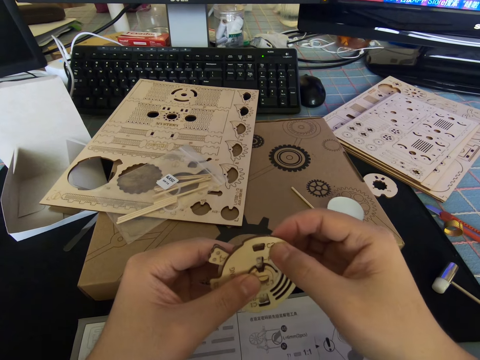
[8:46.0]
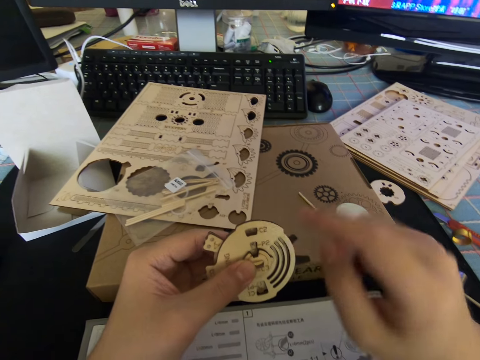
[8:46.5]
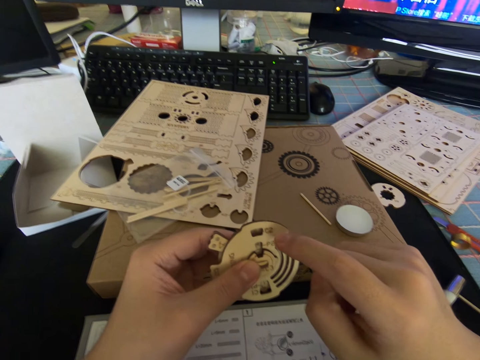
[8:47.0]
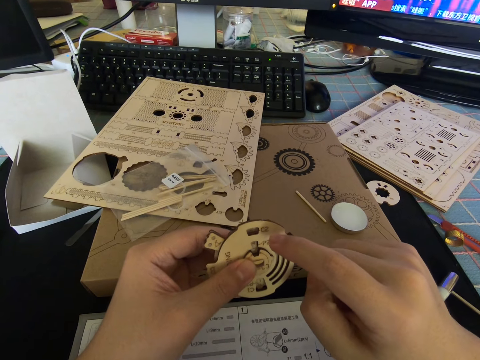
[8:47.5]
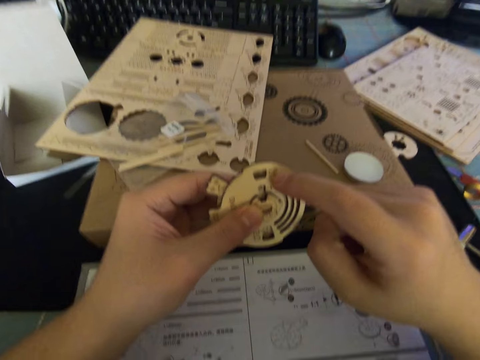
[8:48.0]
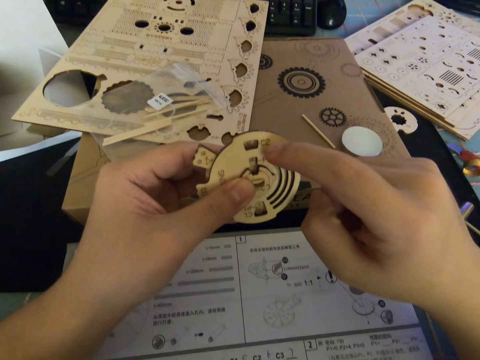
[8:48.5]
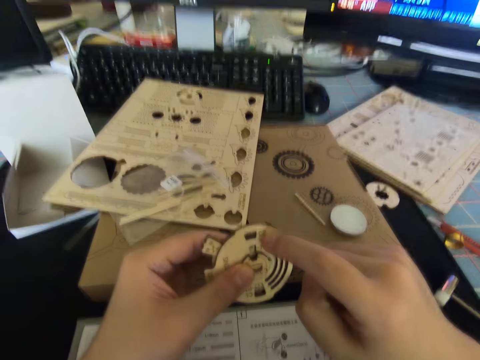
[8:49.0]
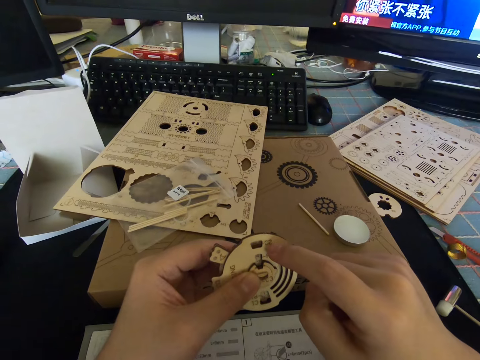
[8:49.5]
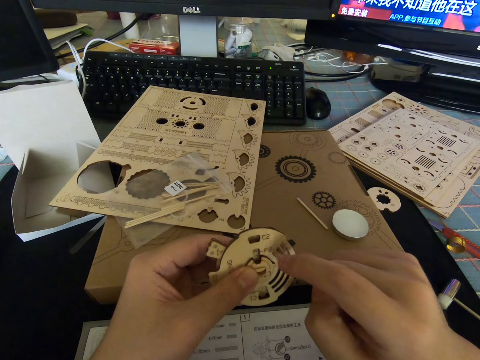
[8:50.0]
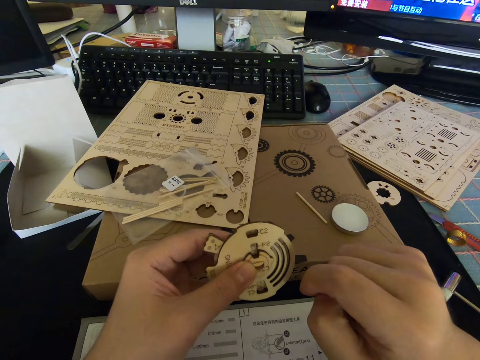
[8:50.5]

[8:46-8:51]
The camera wearer moves his right hand towards the edge of the cutout. He lets go of the cutout, points at the cutout with his finger, and places his finger on the cutout. He reads the manual. He looks at the cutout. He removes his hand from the cutout. He looks at the cutout.
